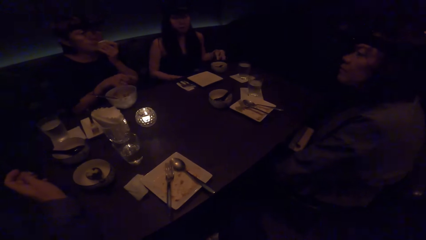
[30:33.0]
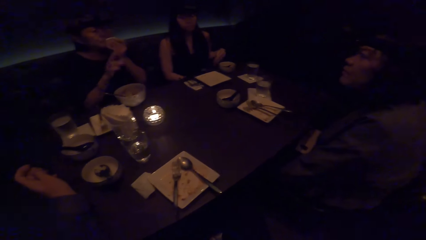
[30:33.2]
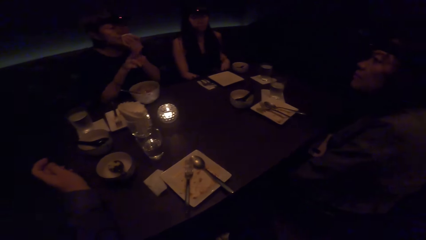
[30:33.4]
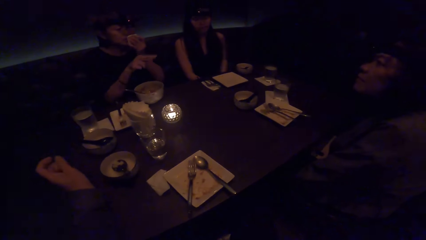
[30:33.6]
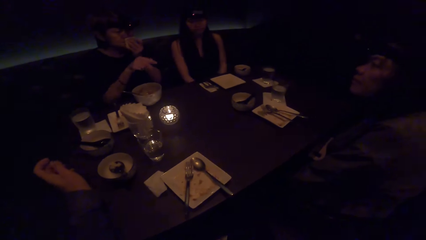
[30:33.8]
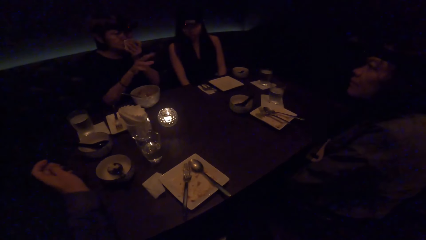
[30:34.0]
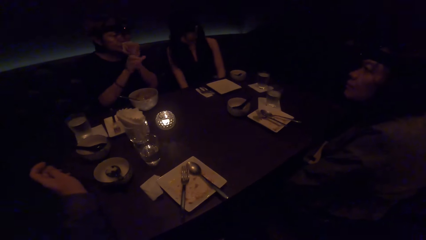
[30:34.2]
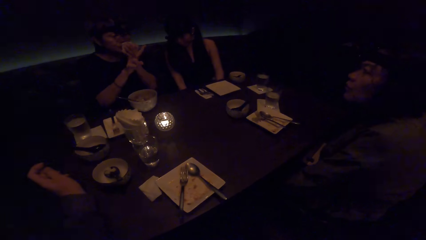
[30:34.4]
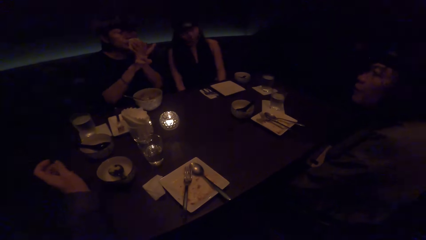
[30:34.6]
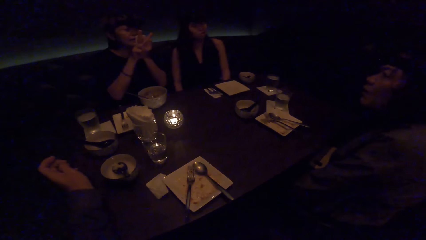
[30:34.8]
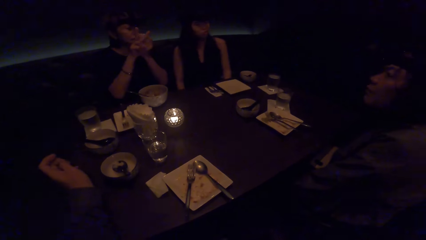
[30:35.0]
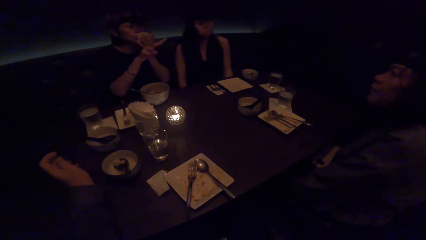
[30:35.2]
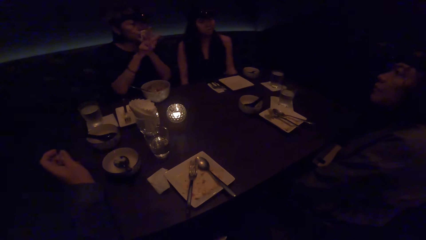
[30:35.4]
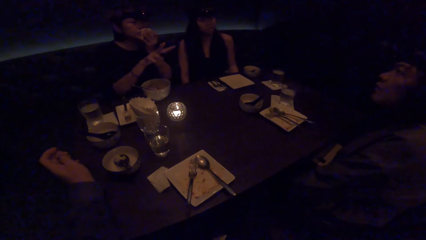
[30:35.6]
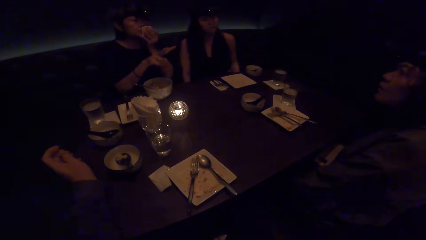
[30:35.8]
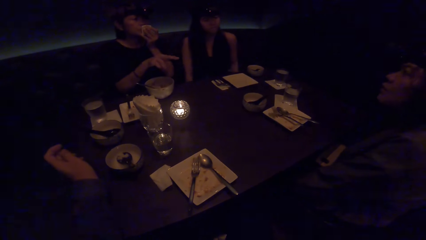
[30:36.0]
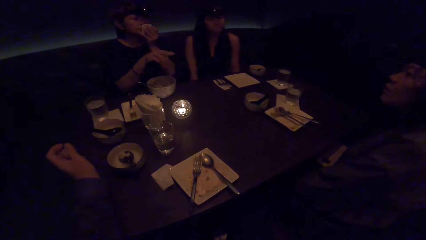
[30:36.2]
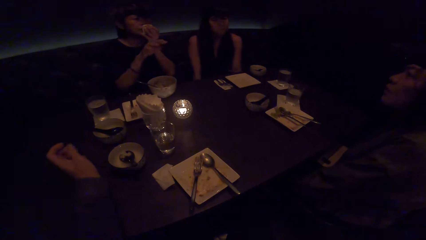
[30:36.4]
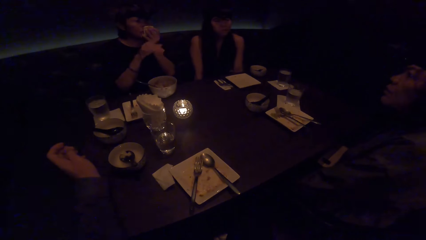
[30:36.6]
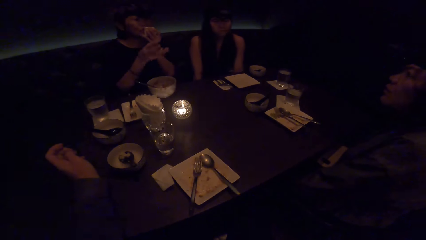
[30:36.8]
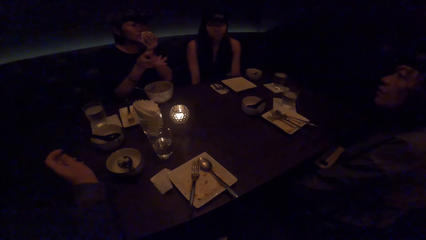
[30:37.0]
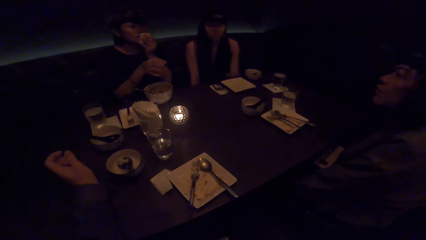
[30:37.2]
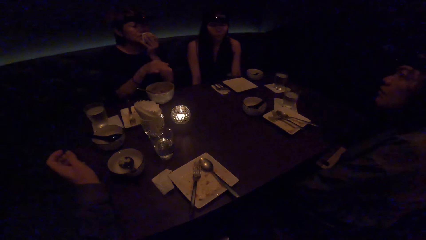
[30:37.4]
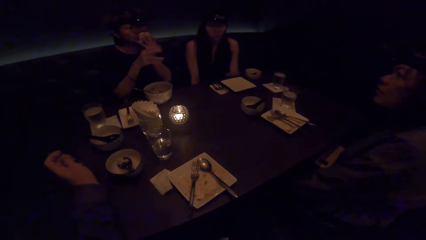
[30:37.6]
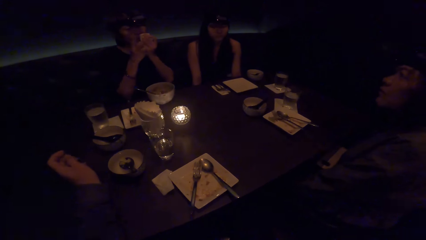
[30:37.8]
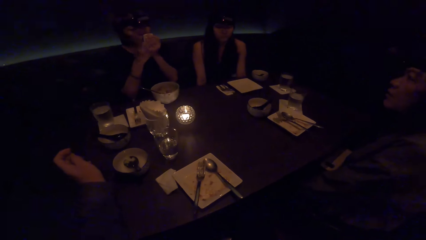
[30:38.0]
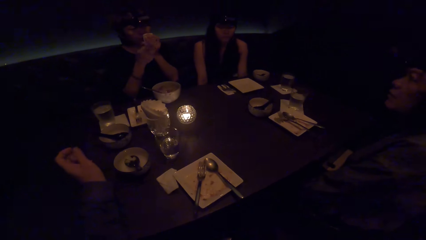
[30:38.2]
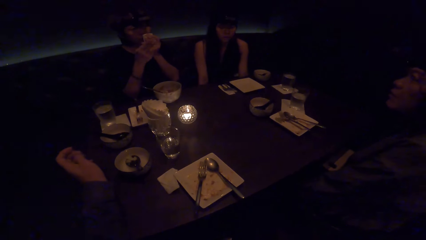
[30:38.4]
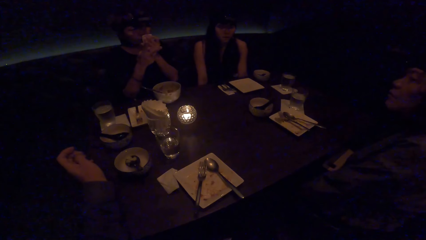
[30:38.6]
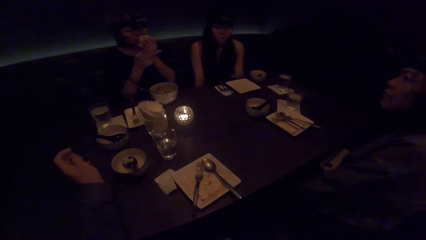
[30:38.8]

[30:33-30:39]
A woman waves her right hand.
